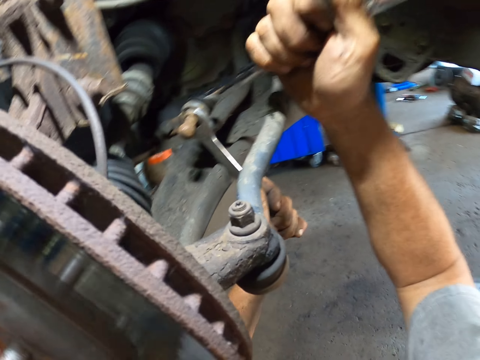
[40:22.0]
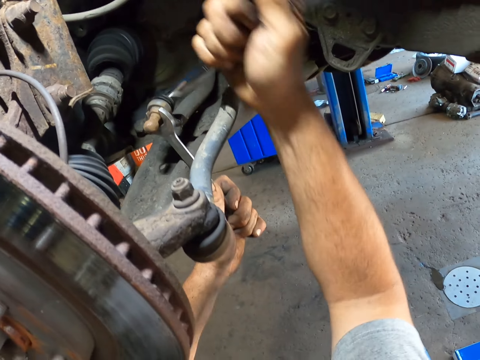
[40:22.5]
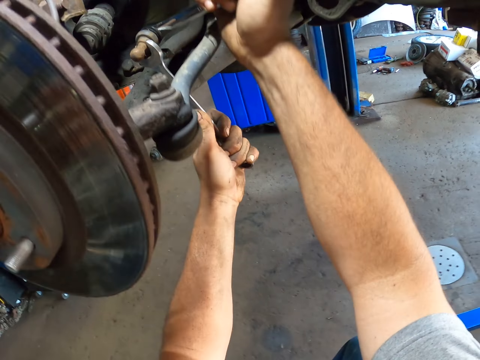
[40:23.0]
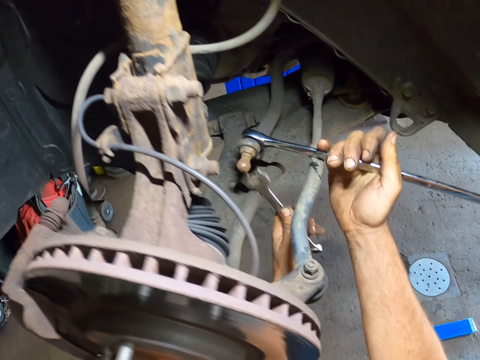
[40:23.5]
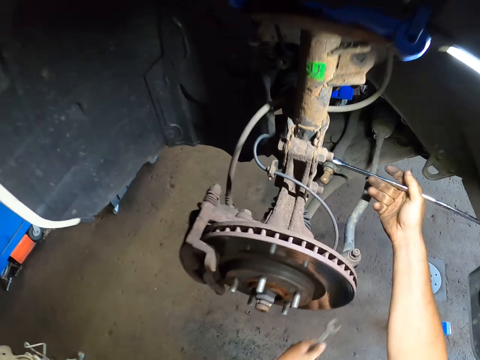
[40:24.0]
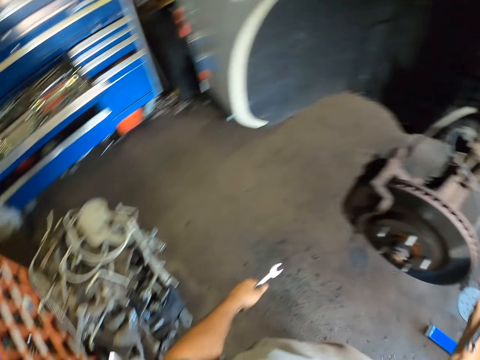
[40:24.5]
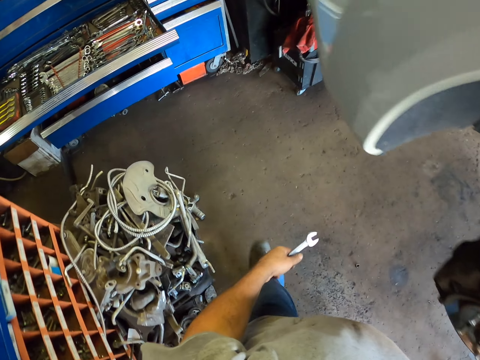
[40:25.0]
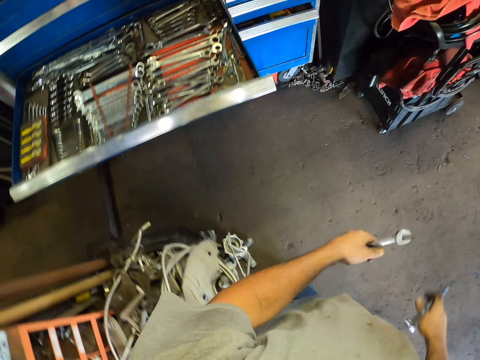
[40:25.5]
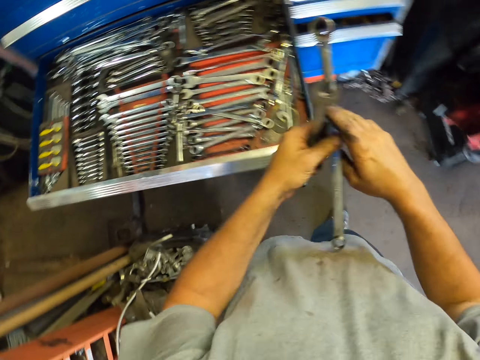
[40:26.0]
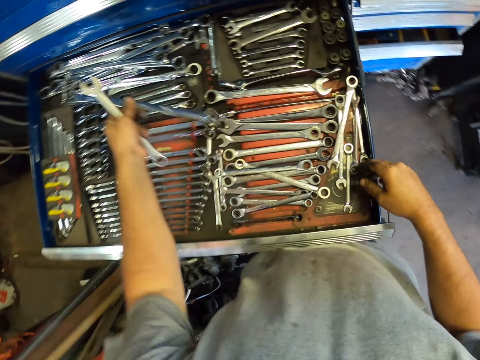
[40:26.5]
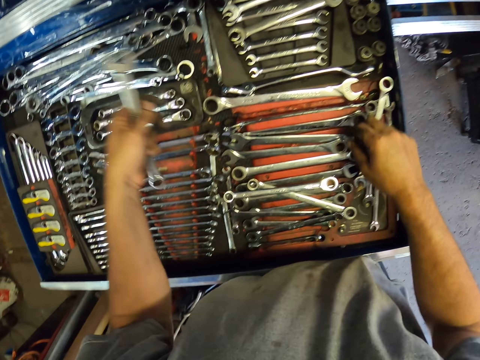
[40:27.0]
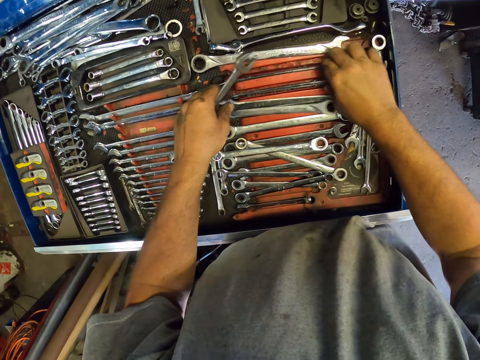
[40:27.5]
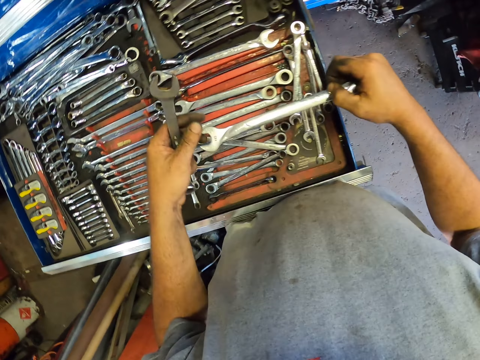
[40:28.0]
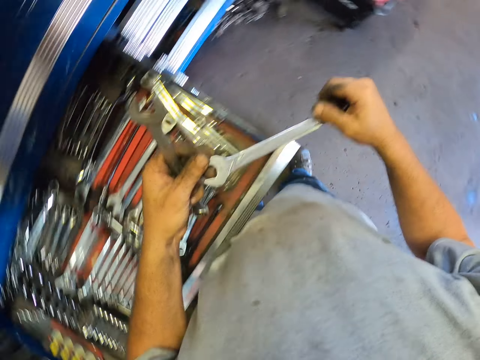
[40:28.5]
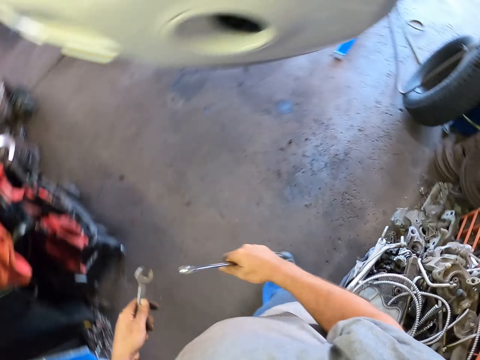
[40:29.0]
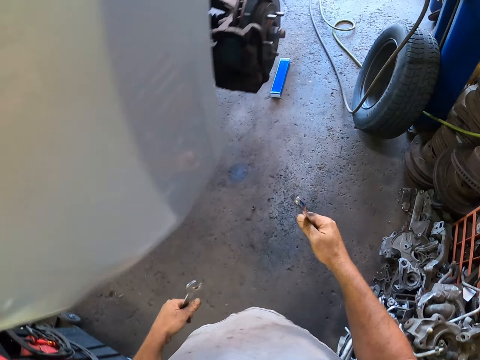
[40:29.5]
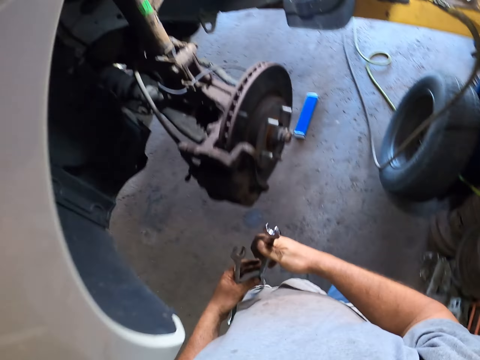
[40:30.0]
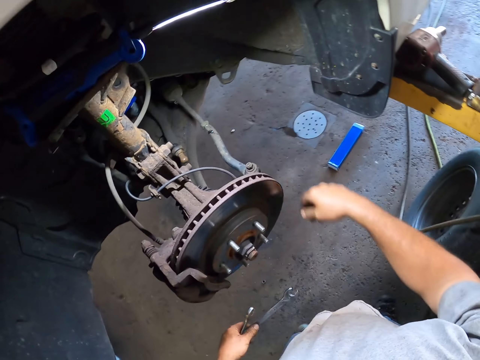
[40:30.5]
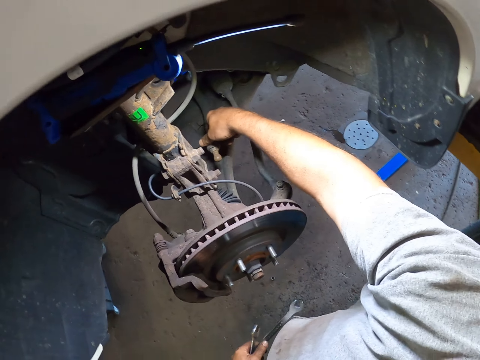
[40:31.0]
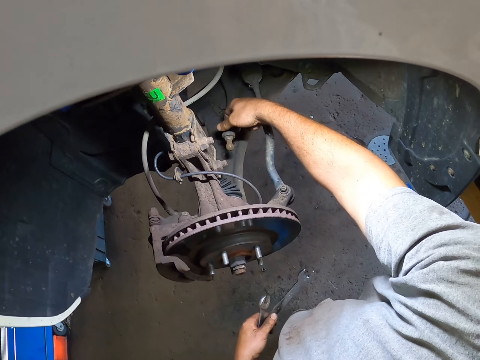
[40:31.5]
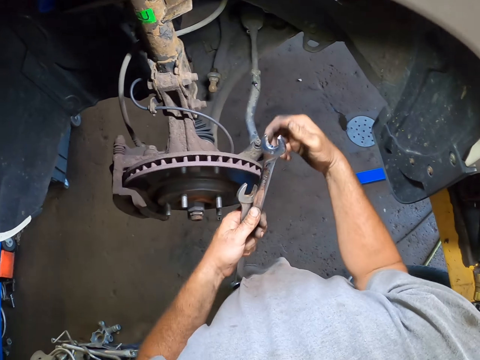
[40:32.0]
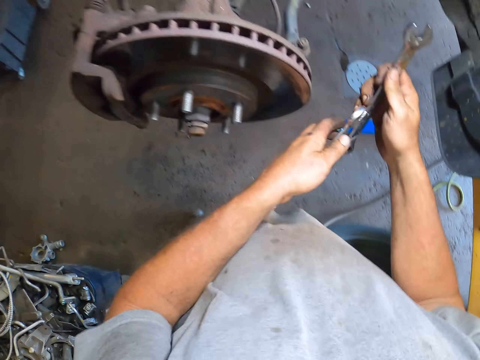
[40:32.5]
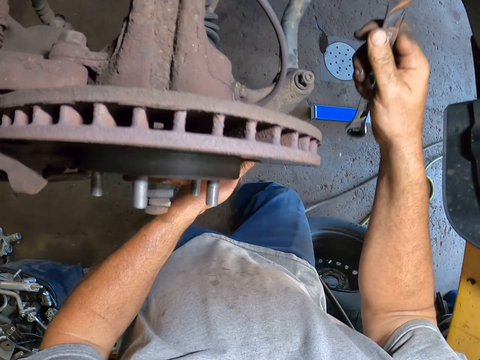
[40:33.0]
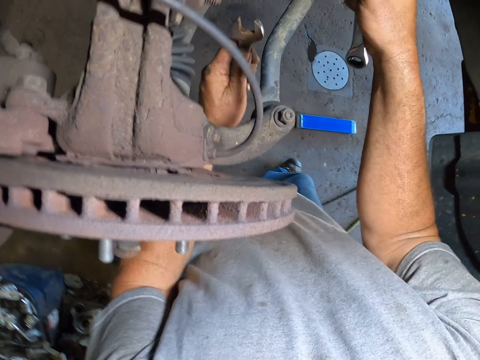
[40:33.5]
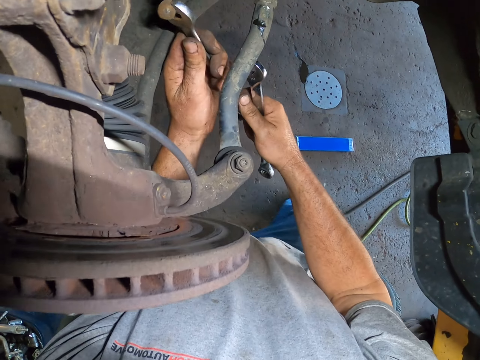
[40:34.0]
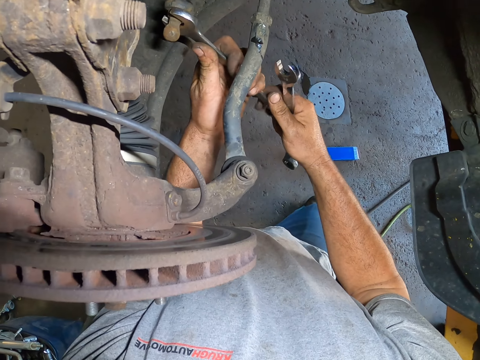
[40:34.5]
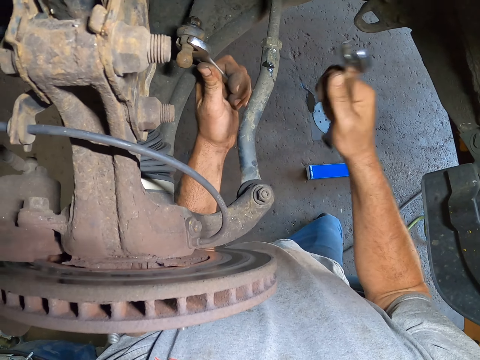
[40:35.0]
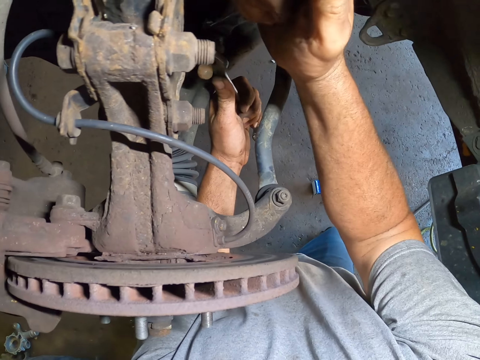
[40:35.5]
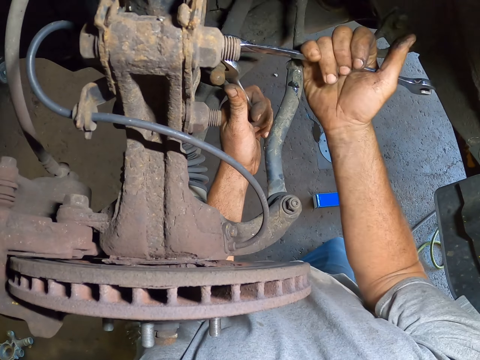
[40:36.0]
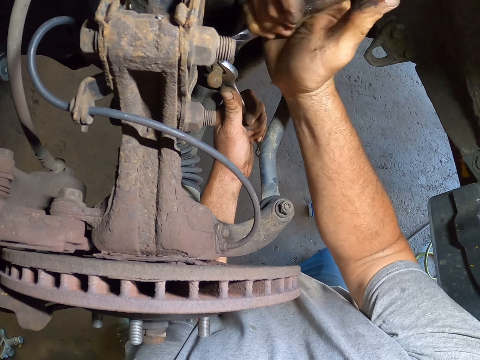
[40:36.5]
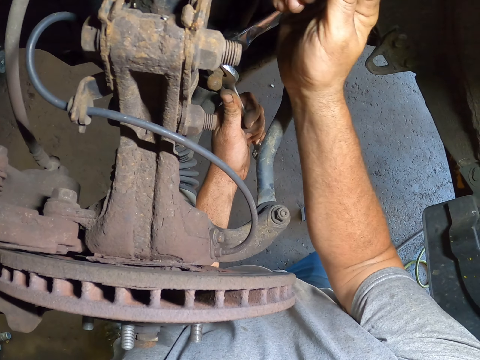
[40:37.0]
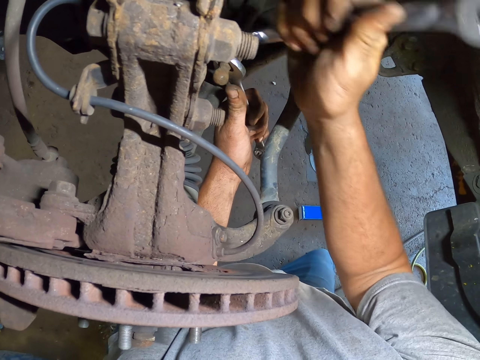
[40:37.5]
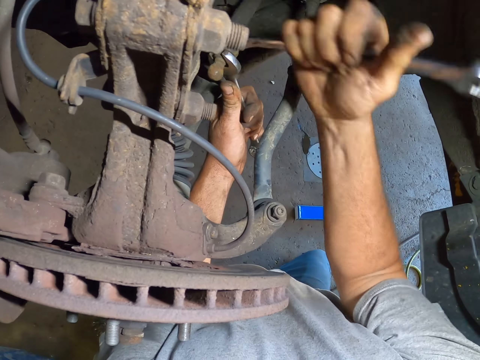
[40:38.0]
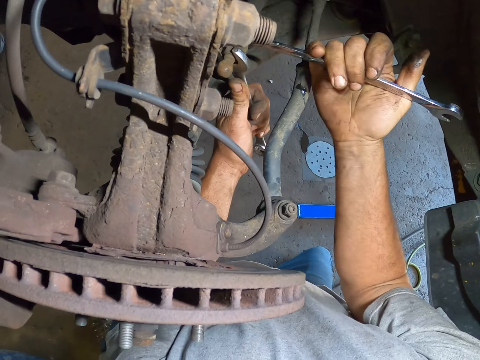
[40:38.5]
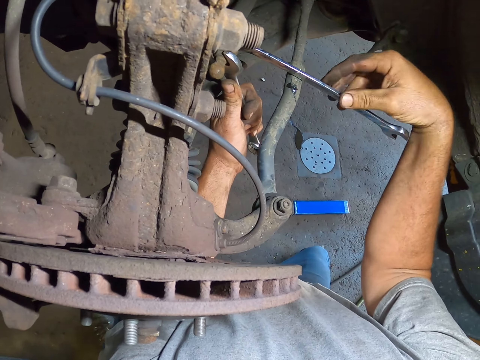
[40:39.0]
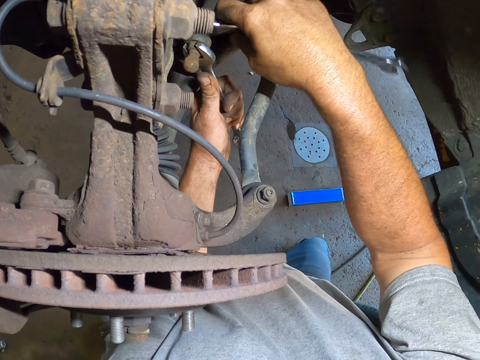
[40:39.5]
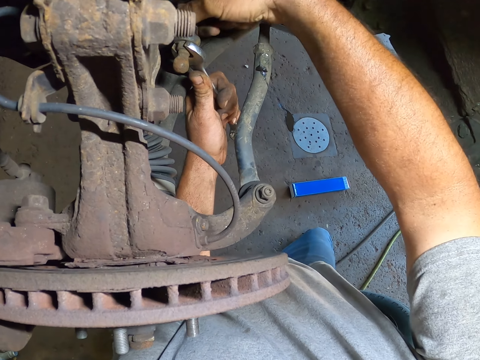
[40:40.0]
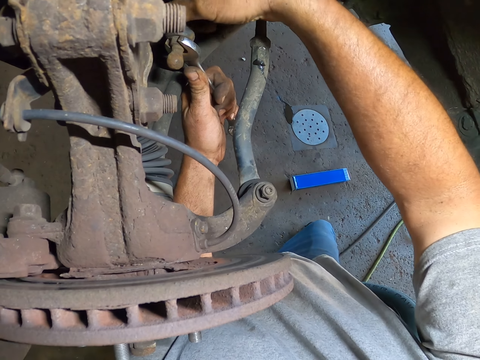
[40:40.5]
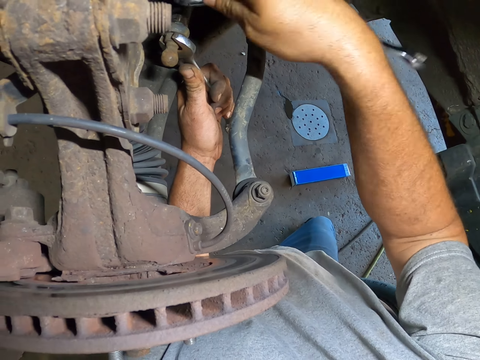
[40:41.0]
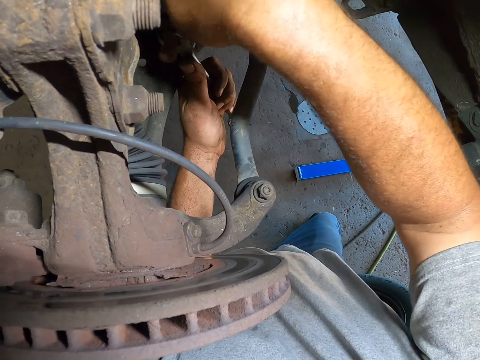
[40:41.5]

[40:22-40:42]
The camera wearer removes the spanner and the wrench from the nut under the car. He walks in the garage to the tool box. He puts the double wrench in the drawer. He picks a spanner from the drawer. He walks in the garage to the car. He loosens the nut under the car with his hand. He fastens the nut with the right hand. He places the spanner on the nut under the car. He fastens the nut with the spanner. He places the wrench on the nut under the car. He loosens the nut under the car with the spanner and the wrench.

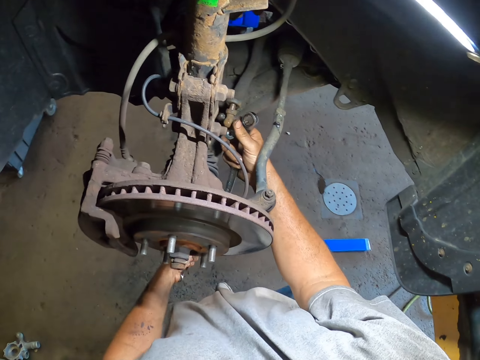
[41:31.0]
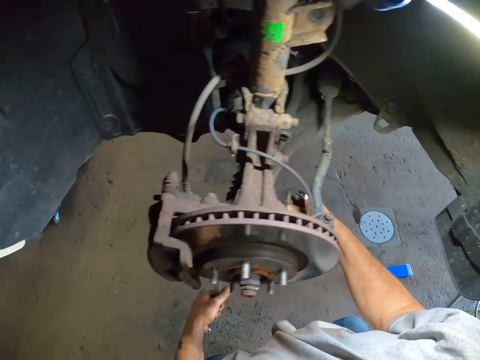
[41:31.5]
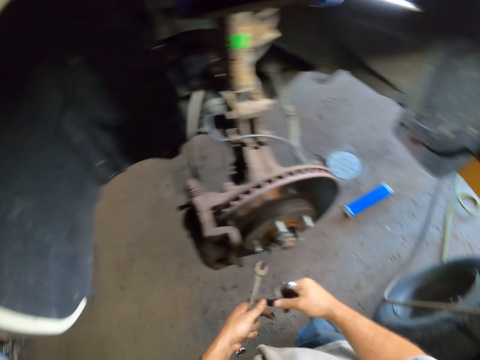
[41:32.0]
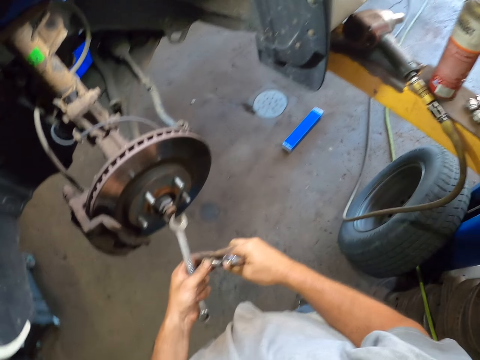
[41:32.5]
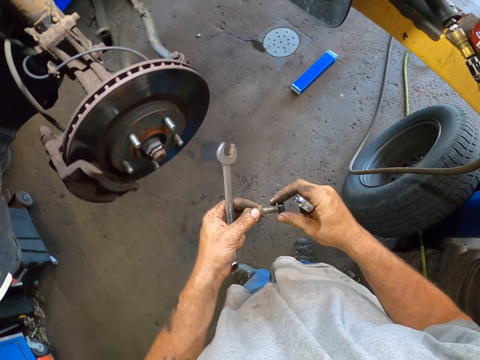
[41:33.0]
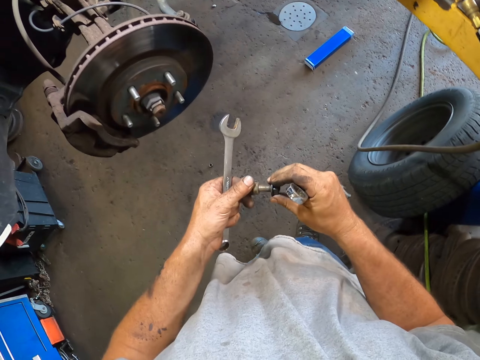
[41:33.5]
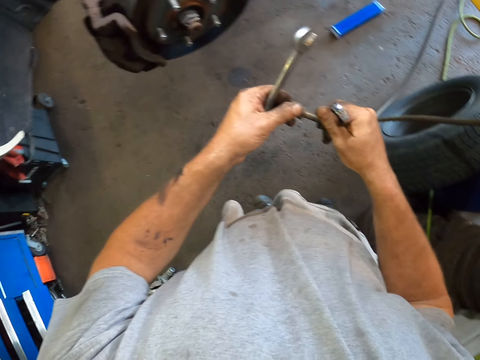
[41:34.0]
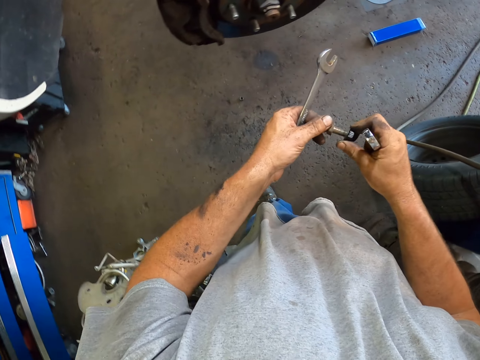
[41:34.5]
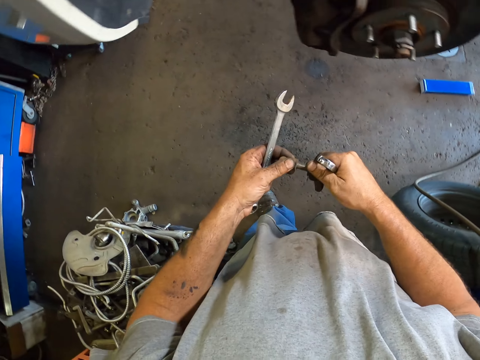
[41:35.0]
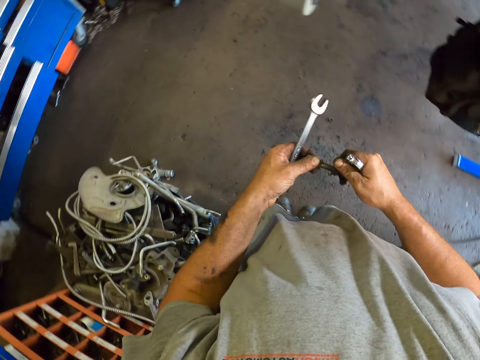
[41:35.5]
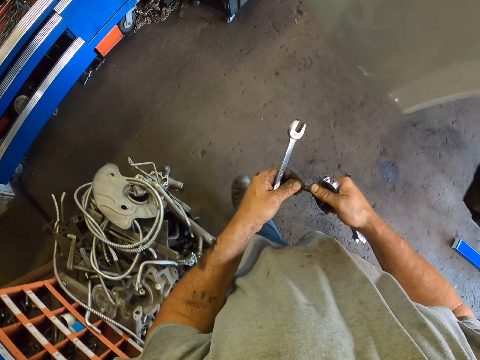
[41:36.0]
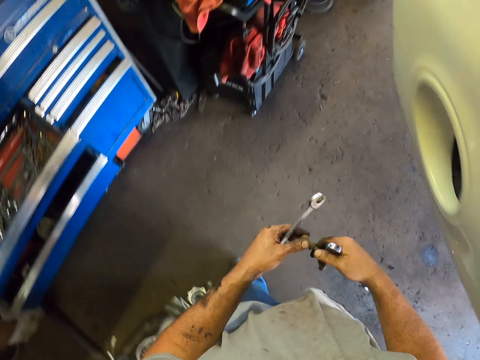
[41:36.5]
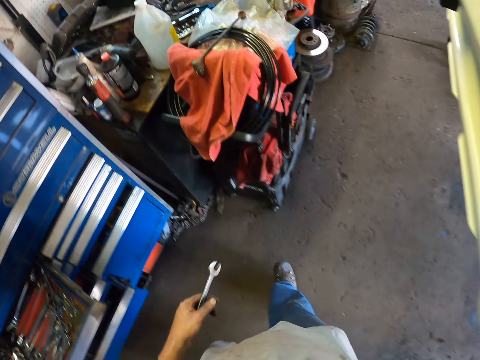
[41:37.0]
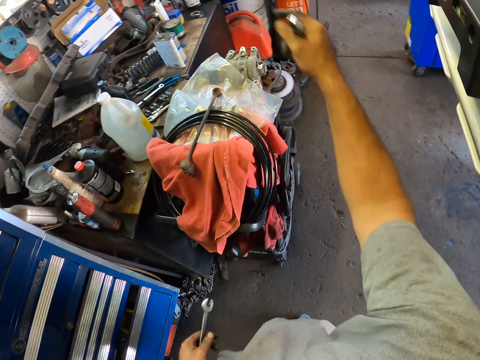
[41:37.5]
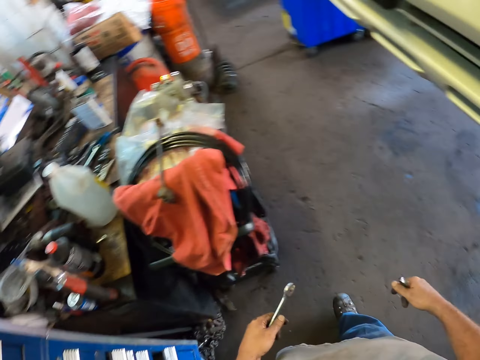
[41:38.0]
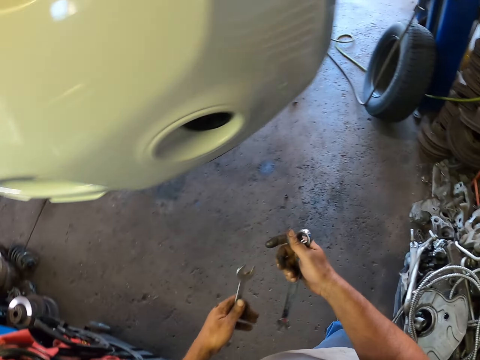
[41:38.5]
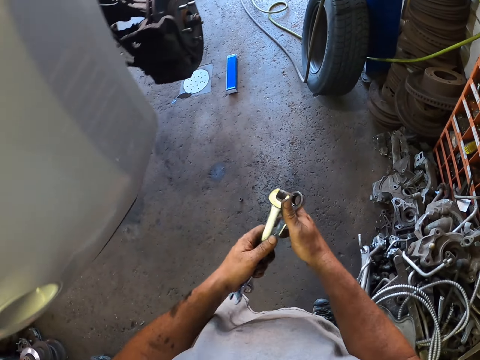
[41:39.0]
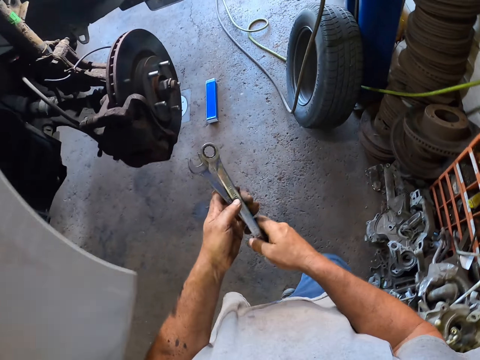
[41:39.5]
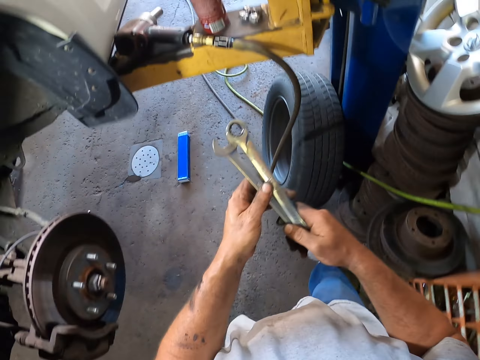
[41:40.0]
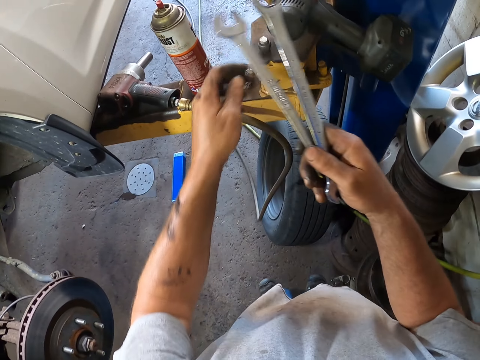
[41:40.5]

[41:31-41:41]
The camera wearer ties the nut and the bolt together. They walk in the garage. They throw the nut and the bolt aside. They walk in the garage to the car lift.
